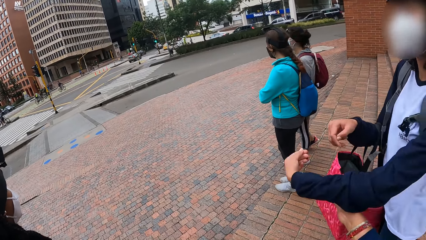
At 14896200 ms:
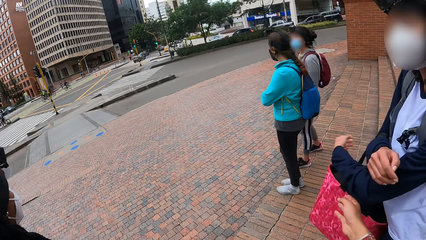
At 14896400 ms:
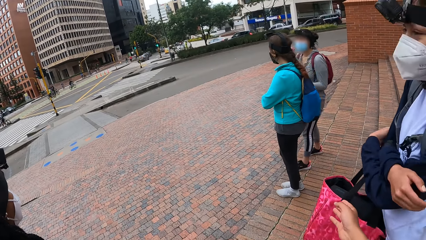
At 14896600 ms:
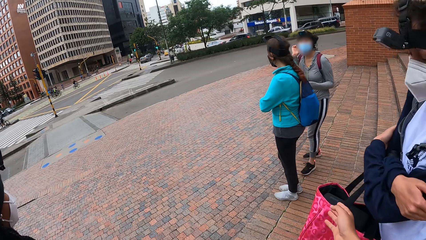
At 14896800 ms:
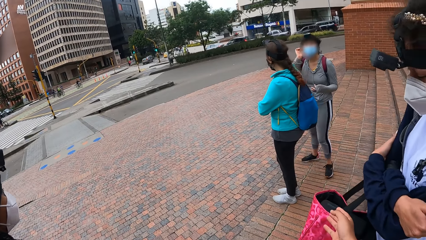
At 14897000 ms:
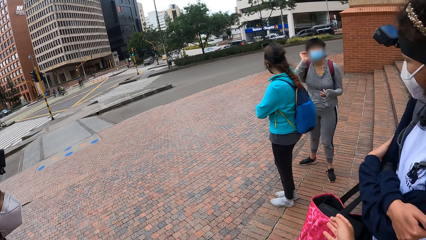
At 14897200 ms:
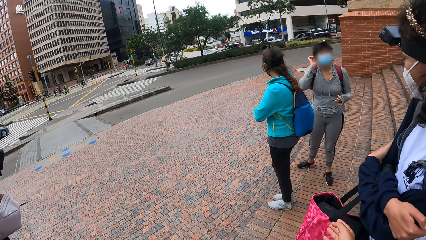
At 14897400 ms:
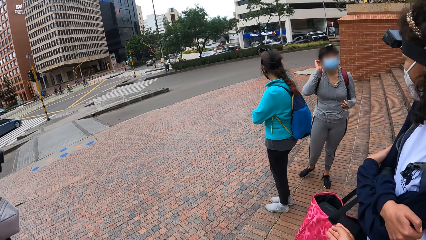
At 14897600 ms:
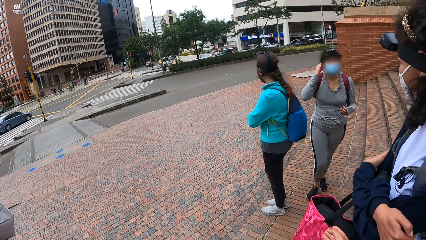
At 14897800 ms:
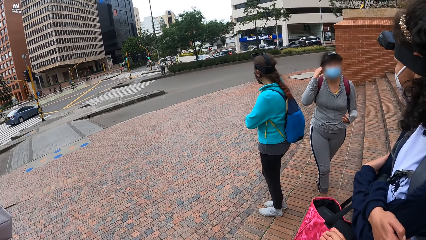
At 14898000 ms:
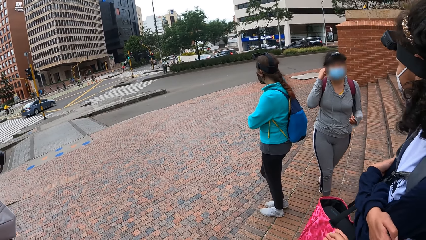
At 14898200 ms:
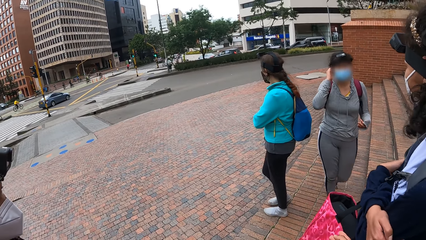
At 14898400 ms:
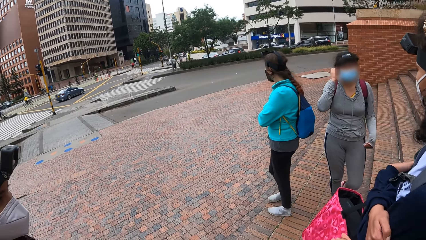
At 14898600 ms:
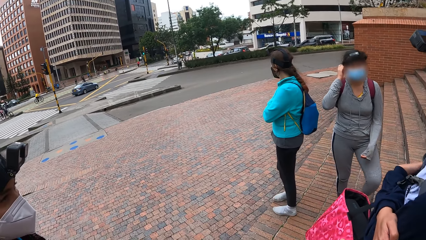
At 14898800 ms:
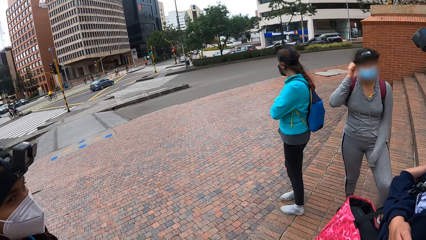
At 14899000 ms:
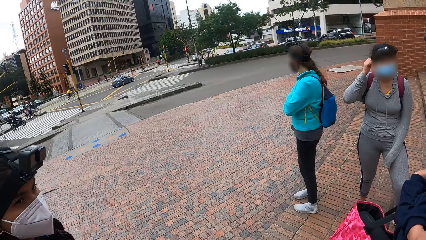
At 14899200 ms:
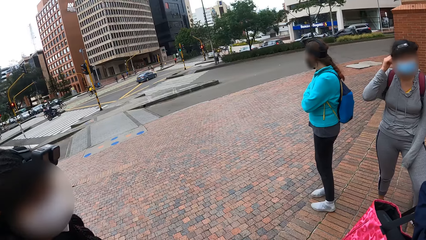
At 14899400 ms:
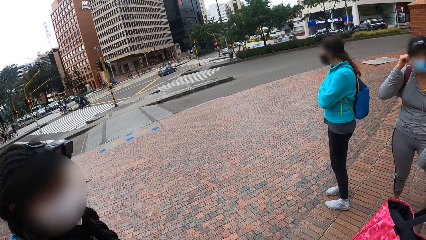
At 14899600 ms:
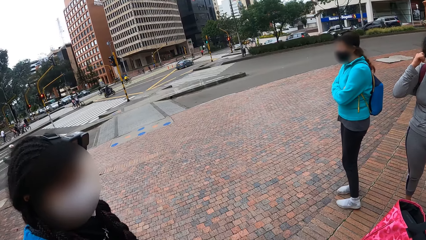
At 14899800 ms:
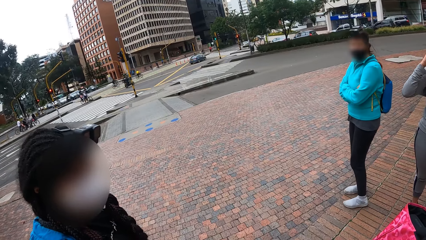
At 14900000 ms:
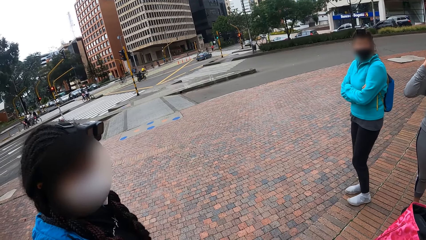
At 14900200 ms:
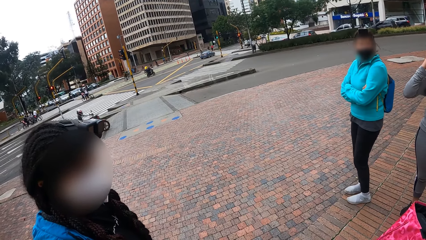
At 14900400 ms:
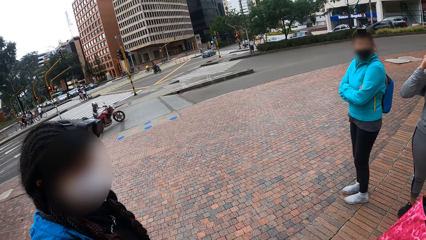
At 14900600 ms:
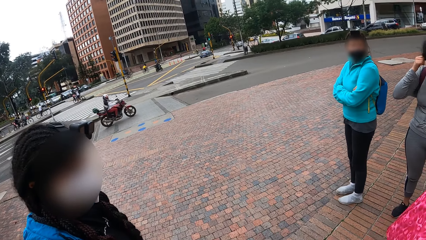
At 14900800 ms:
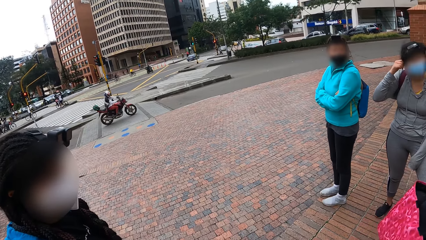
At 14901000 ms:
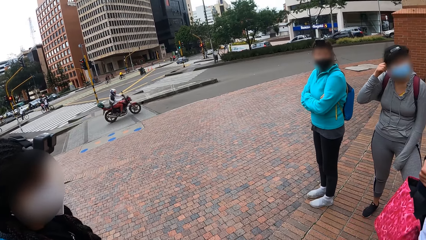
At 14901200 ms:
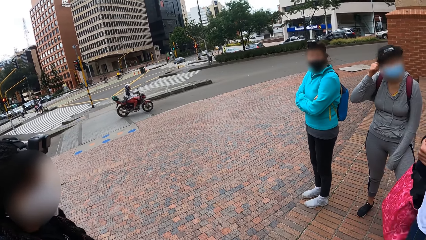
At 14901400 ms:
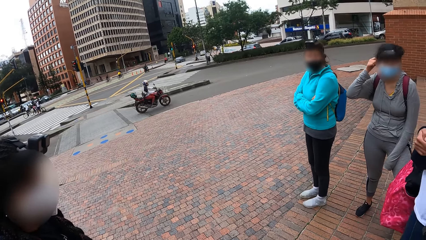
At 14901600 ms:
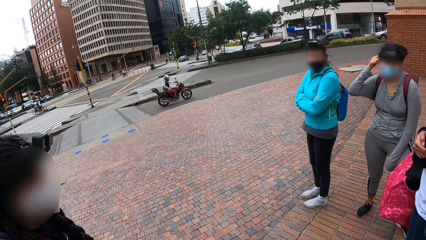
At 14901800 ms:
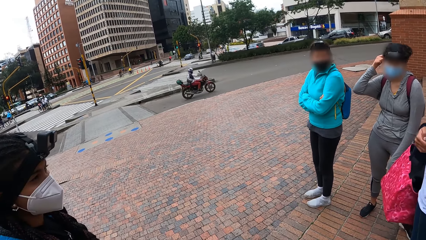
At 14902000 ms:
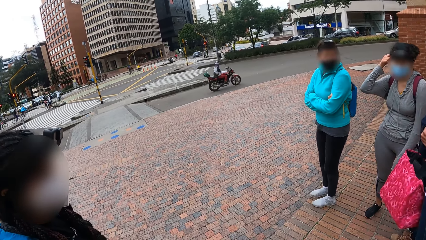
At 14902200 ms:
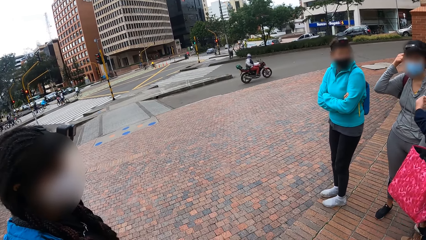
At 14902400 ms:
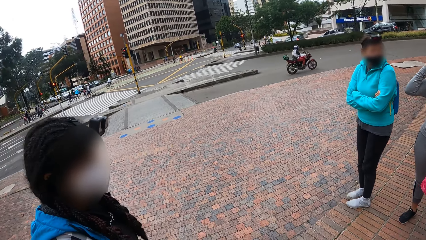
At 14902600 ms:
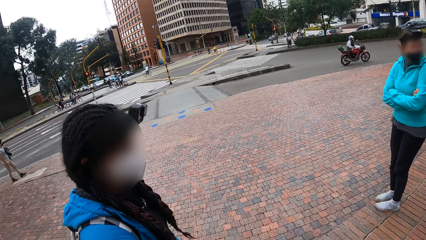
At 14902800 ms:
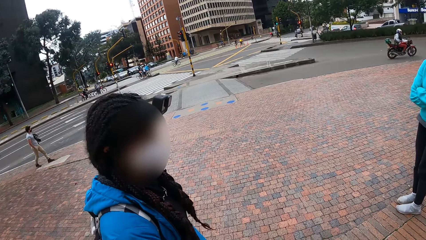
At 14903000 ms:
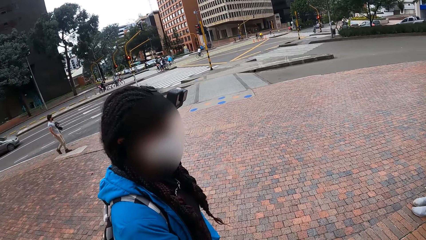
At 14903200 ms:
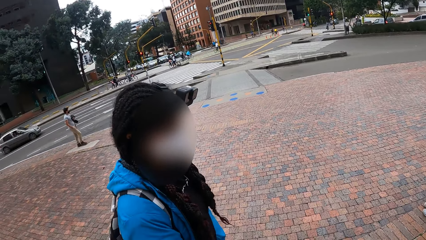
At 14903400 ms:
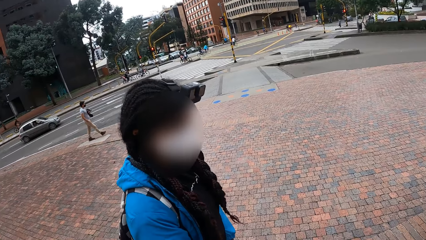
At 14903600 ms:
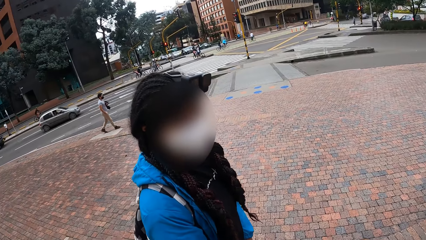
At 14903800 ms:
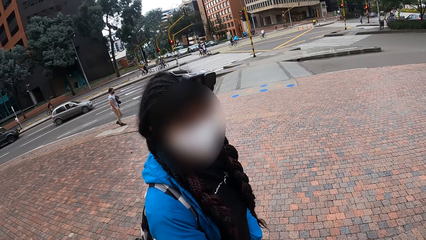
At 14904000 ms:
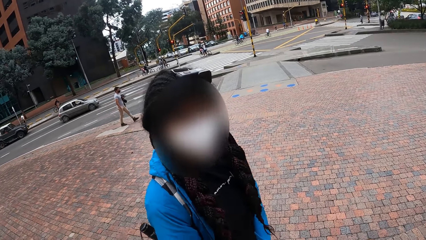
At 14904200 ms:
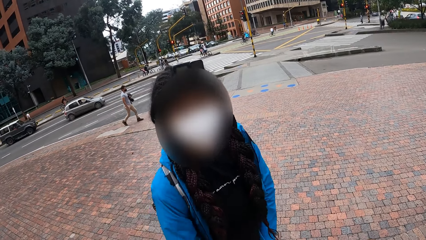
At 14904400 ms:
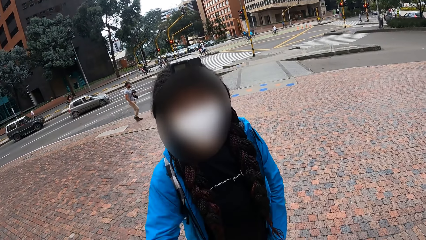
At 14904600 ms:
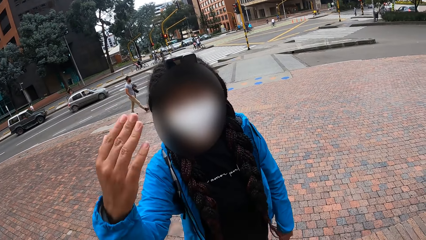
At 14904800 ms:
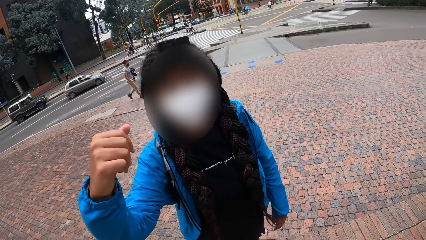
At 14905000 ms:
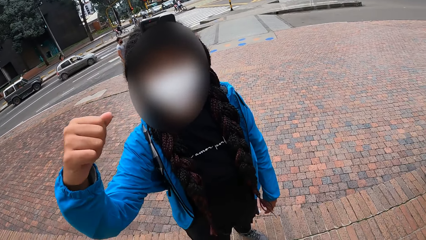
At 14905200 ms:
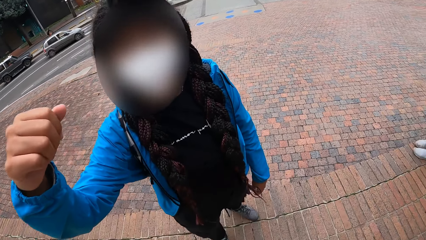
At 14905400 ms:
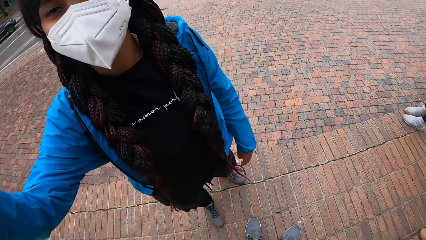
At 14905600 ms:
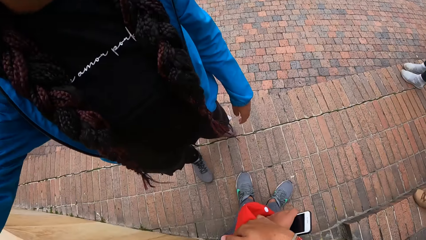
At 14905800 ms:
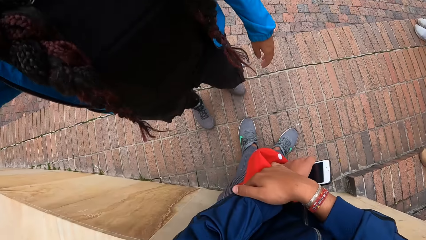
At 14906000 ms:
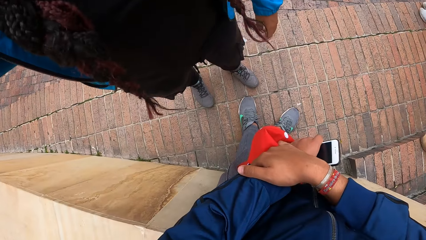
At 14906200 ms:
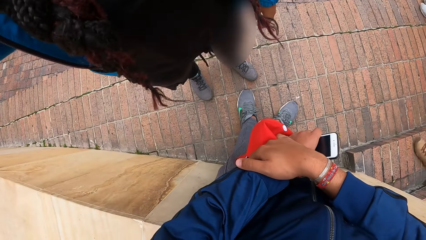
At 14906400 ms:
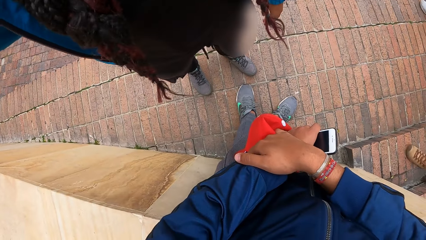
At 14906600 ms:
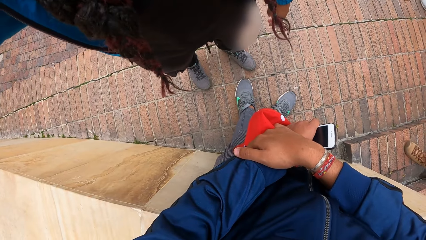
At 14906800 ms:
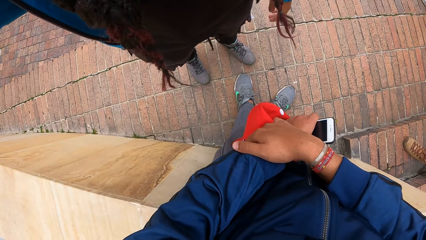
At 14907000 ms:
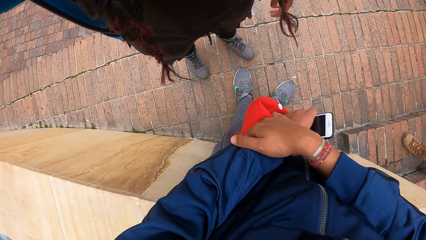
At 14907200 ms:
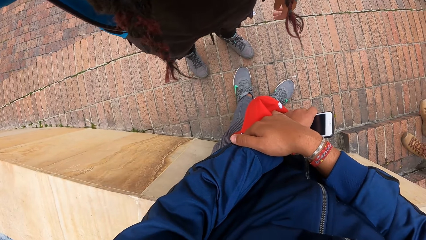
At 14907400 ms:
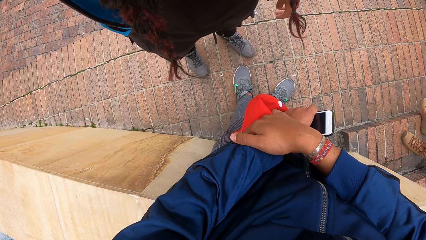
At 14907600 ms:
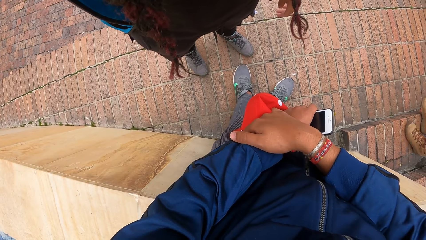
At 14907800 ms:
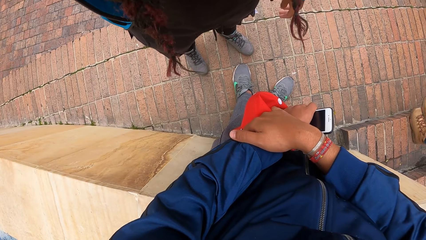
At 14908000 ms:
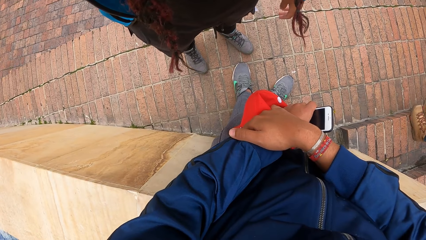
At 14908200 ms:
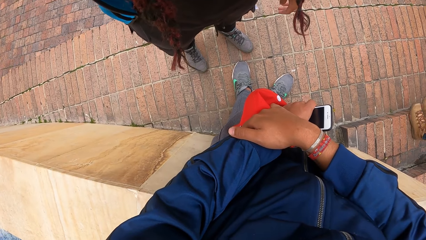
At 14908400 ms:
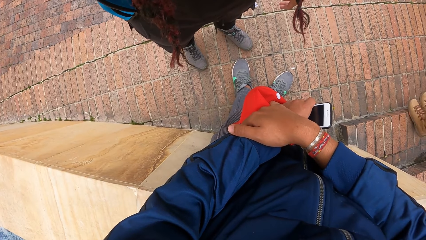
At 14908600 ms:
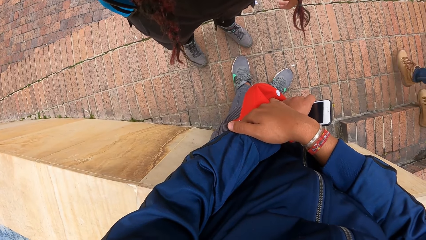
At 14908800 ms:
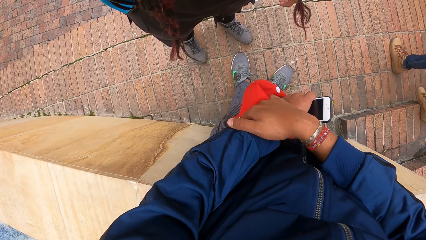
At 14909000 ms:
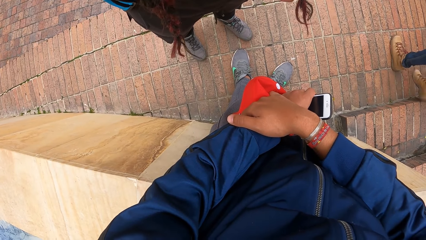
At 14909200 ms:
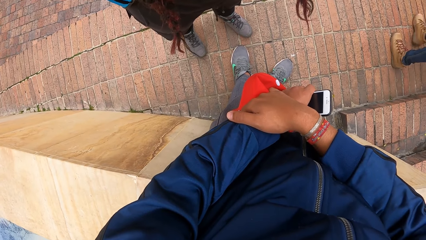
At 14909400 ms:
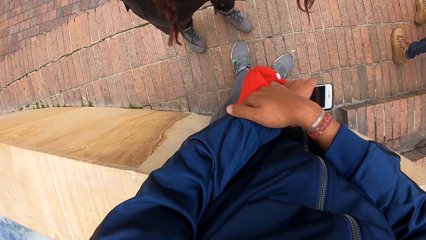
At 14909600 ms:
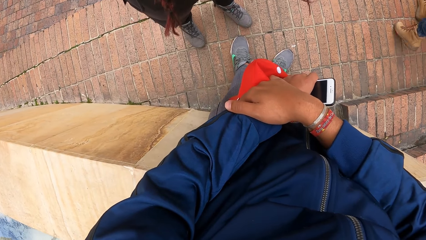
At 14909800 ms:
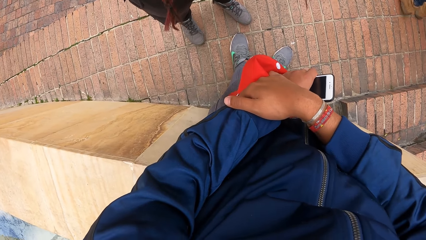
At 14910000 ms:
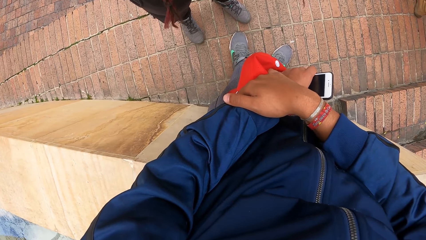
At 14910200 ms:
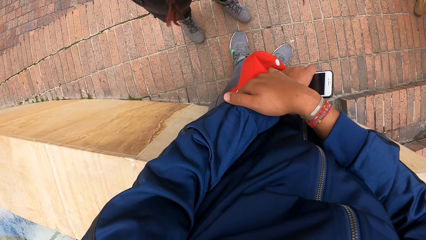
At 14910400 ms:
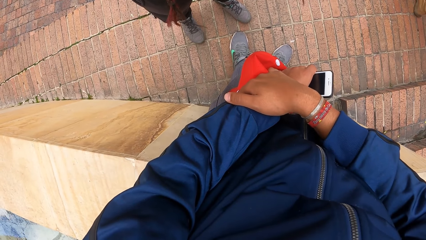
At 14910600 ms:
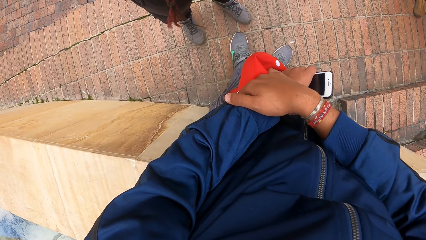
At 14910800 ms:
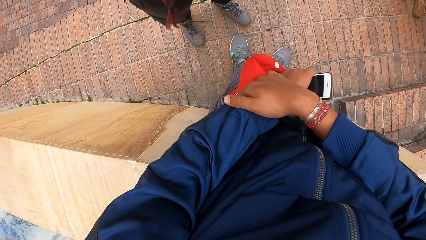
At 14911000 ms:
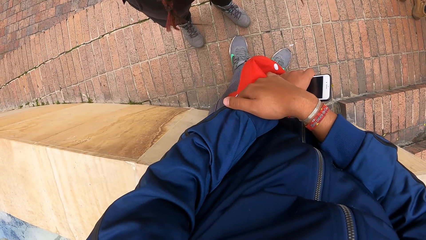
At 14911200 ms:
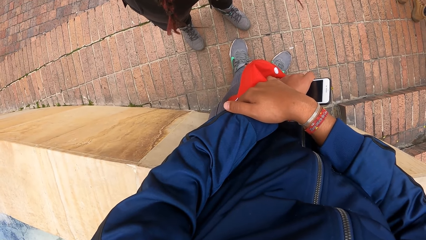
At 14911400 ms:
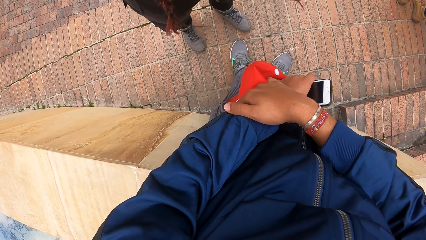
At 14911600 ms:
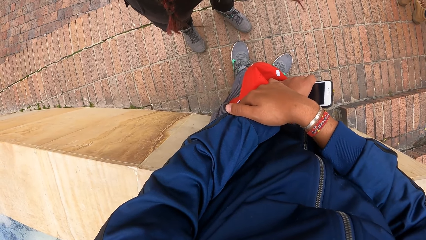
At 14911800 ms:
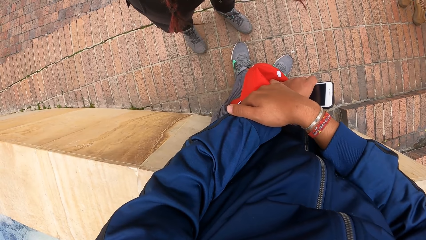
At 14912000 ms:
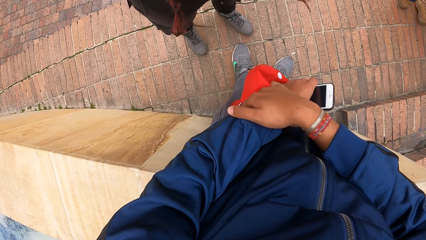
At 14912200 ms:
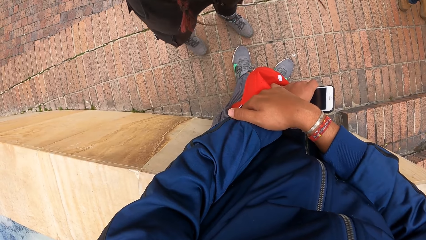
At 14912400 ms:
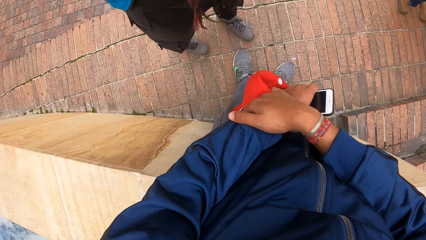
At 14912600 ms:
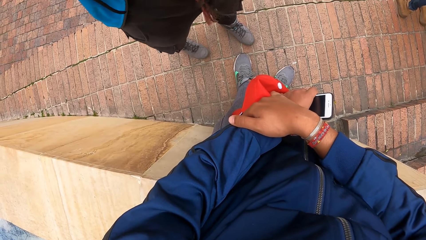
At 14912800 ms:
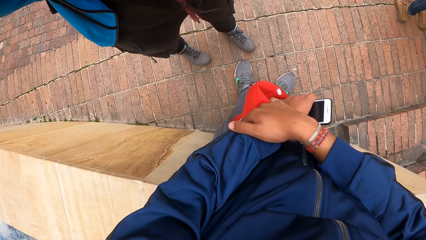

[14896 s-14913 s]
The woman motions to the camera wearer with her right hand. The woman interacts with the camera wearer. The woman adjusts a camera on the head of the camera wearer with her right hand.
